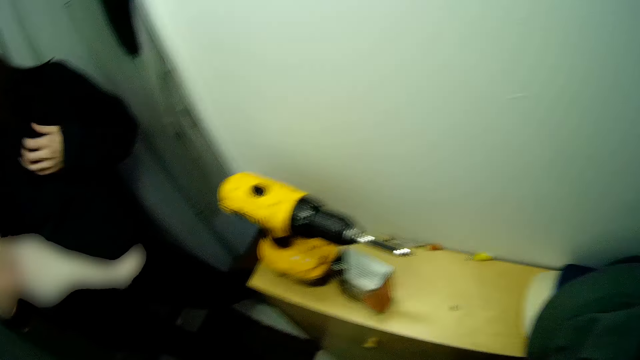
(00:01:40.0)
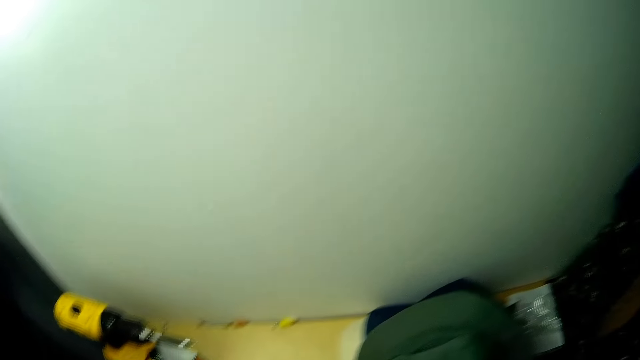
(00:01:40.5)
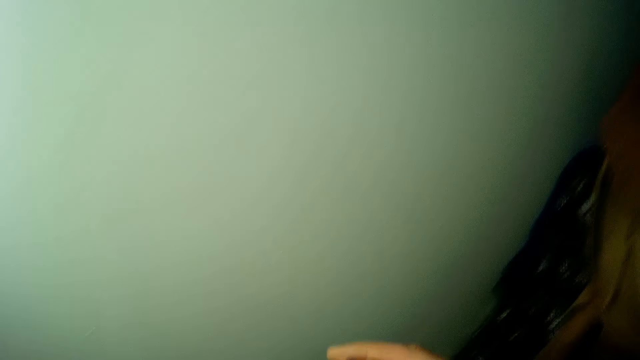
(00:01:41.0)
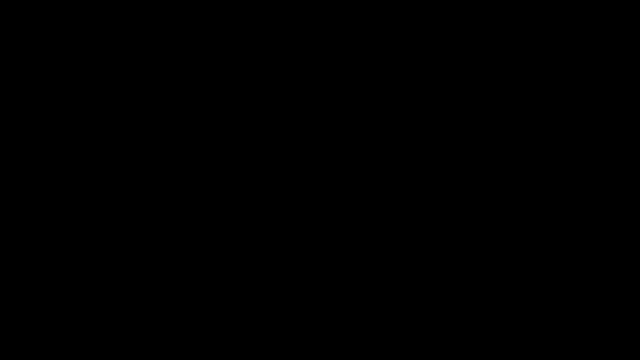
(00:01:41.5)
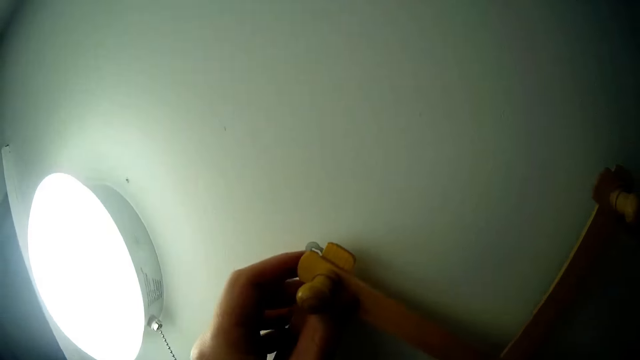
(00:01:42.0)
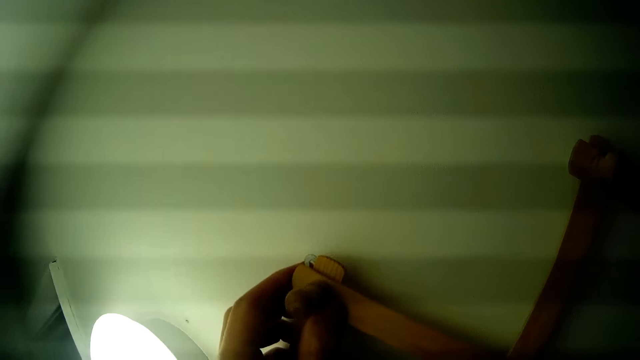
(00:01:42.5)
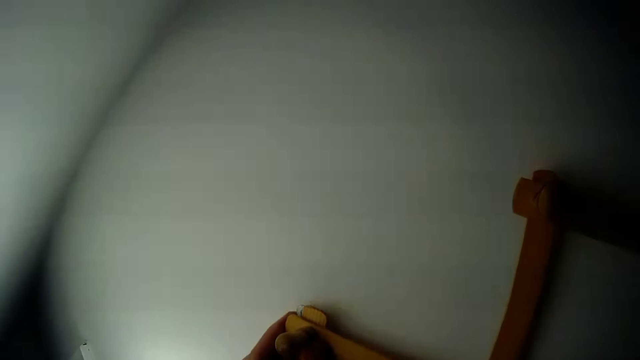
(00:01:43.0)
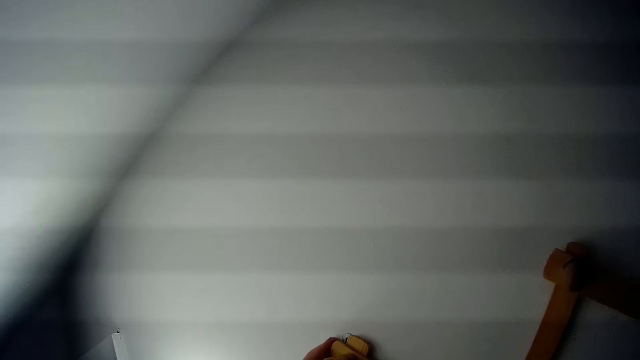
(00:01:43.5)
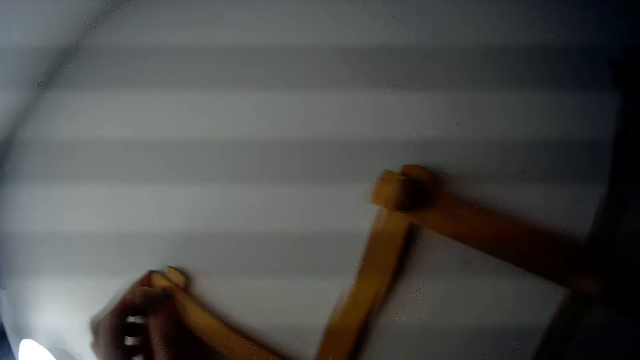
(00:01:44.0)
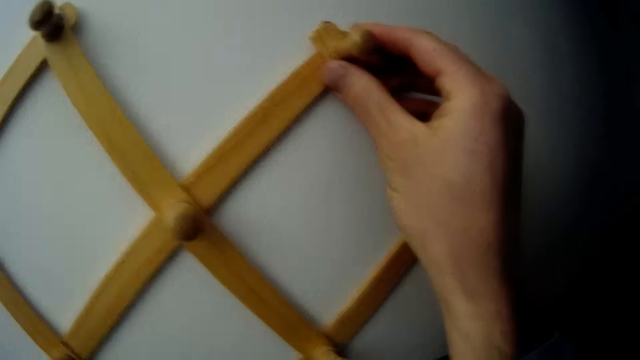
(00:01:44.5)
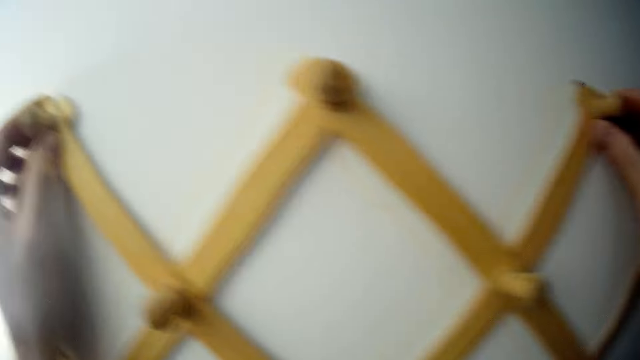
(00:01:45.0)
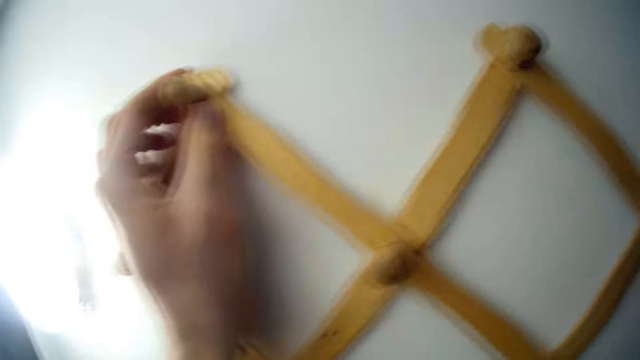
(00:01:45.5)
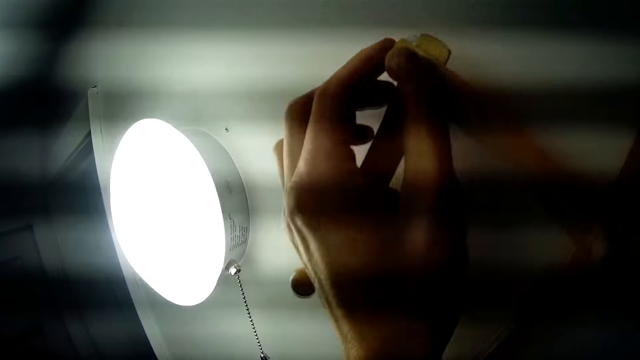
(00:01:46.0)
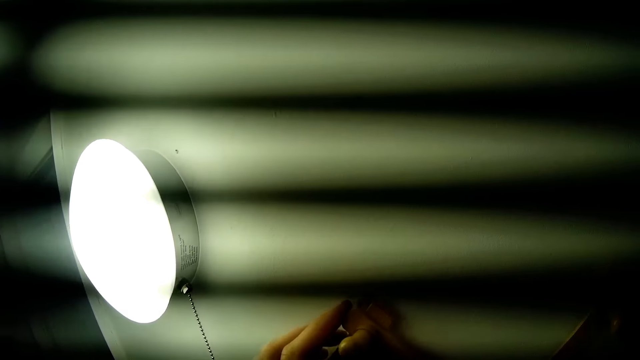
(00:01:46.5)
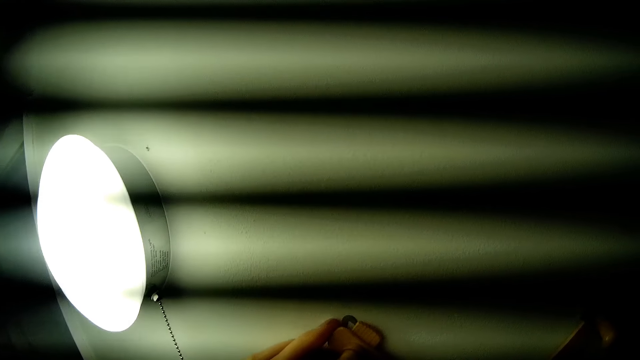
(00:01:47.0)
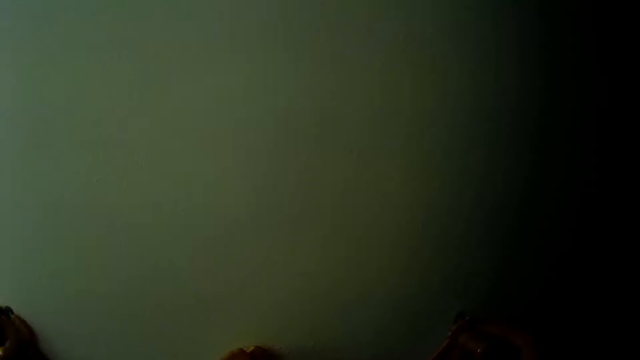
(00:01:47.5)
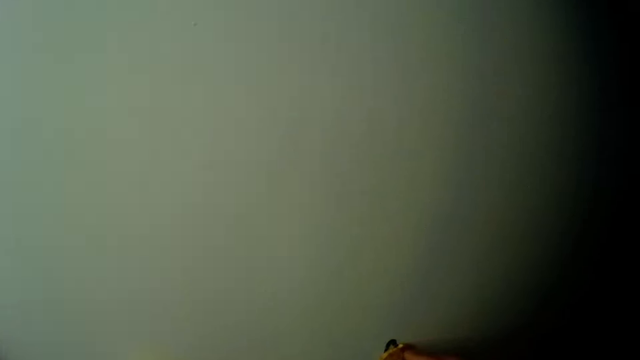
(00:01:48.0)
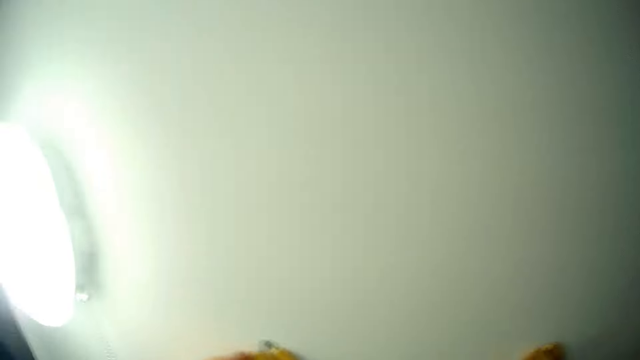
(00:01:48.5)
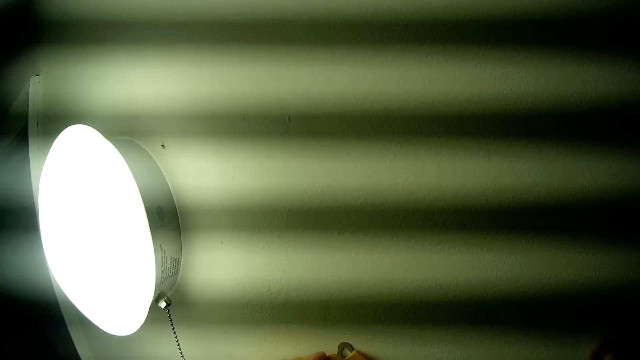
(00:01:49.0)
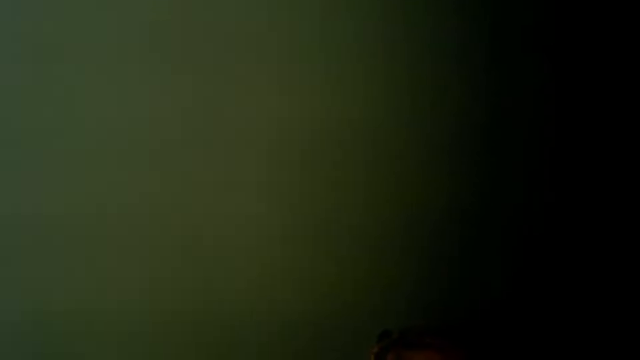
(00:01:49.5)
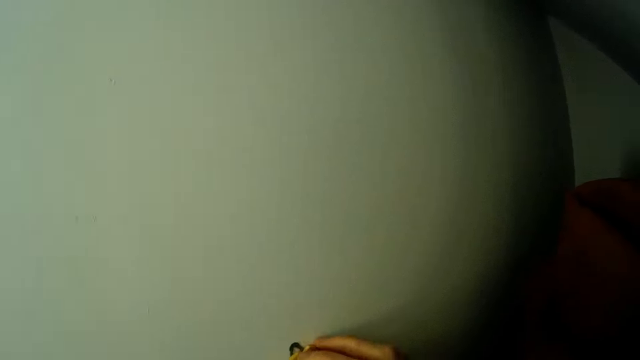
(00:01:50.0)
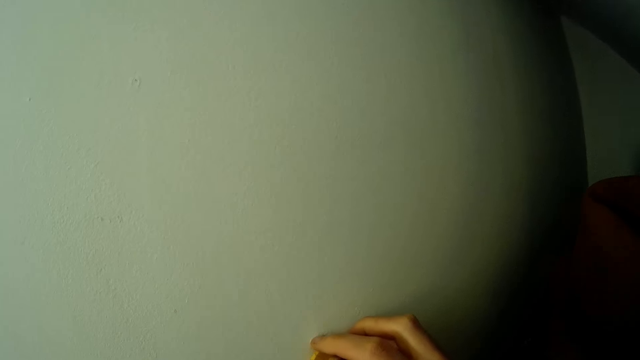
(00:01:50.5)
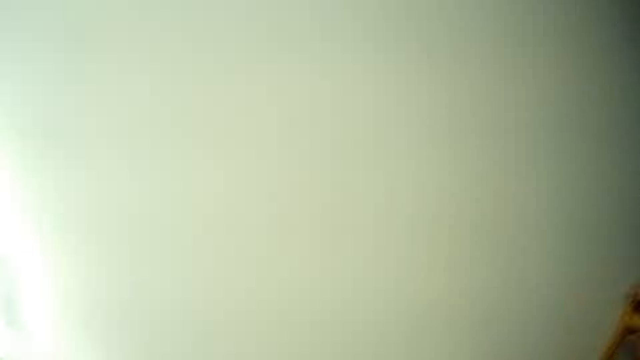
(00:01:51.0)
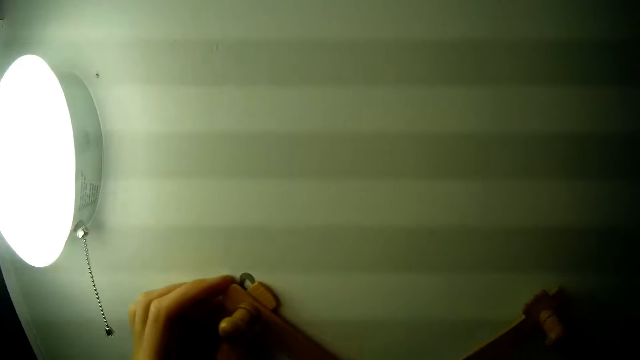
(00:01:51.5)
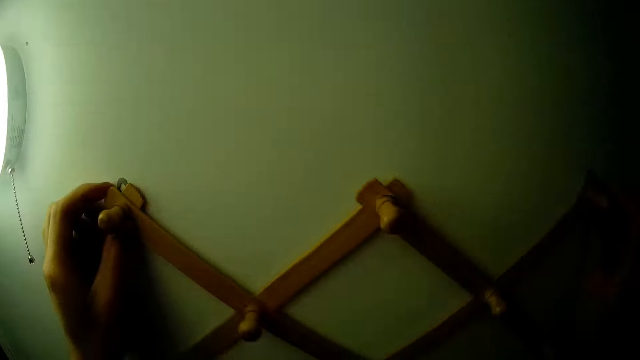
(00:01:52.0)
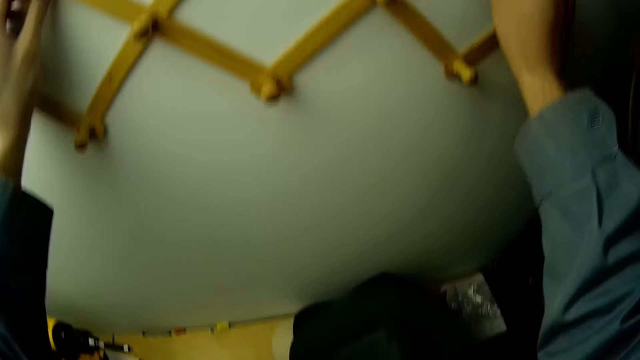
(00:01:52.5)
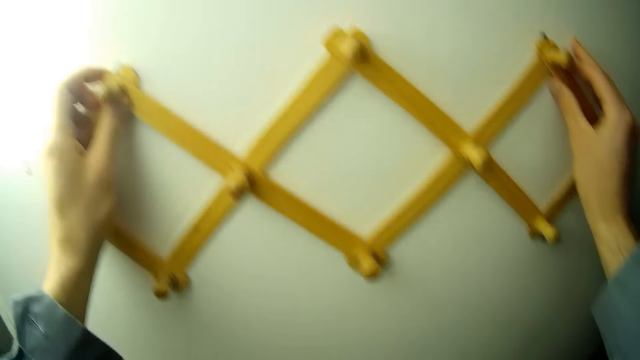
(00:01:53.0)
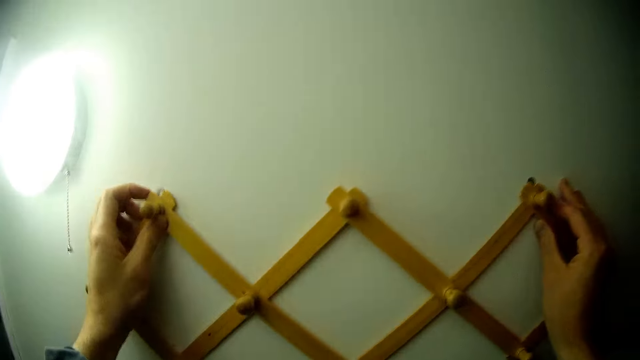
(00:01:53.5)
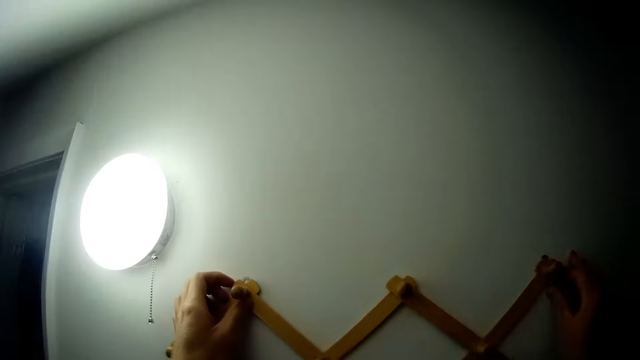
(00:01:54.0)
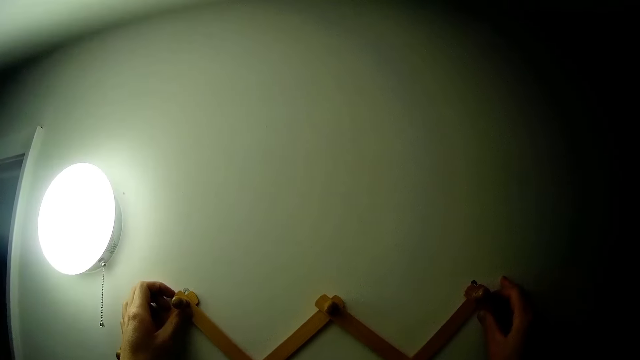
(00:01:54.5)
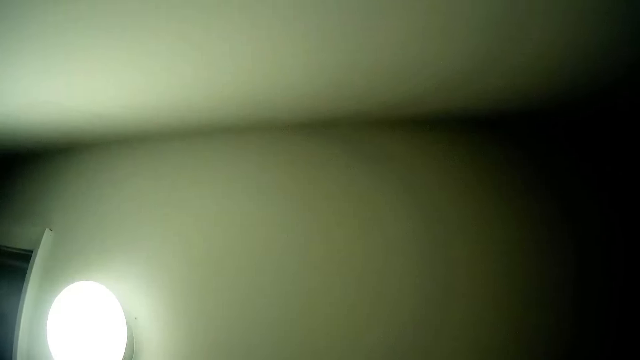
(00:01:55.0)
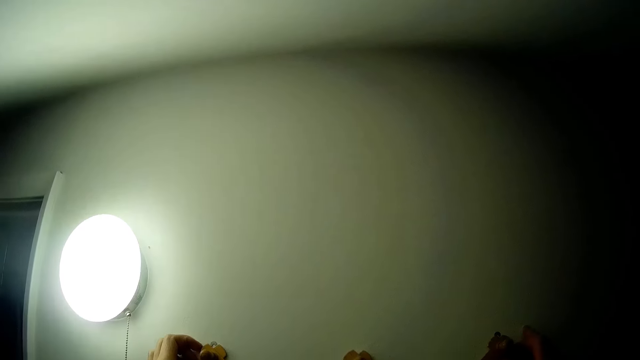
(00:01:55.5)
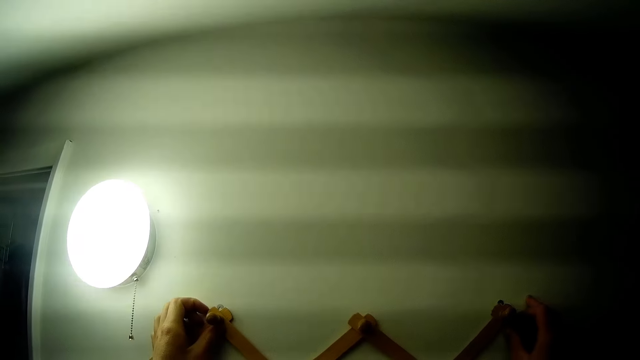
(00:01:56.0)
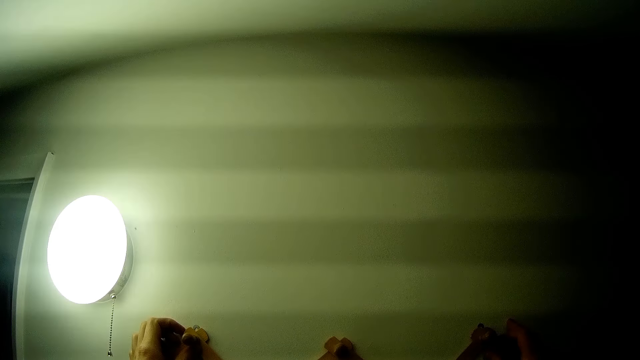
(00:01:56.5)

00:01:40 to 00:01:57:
The camera wearer positions the hanger or wall rack on a wall of the closet with his hands. He lifts the wall rack up. A woman interacts with the camera wearer. The camera wearer lowers the wall rack. He fits the wall rack on the wall.

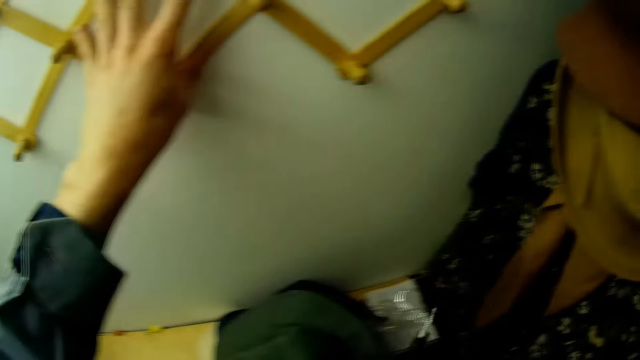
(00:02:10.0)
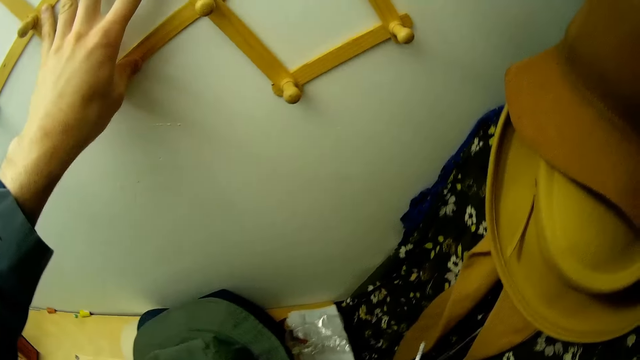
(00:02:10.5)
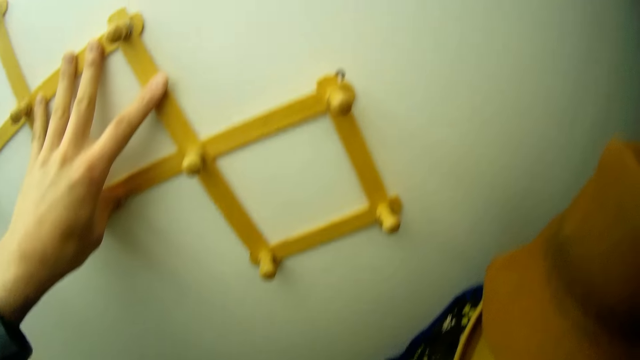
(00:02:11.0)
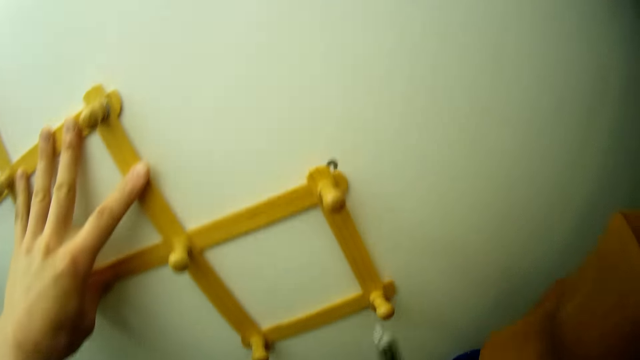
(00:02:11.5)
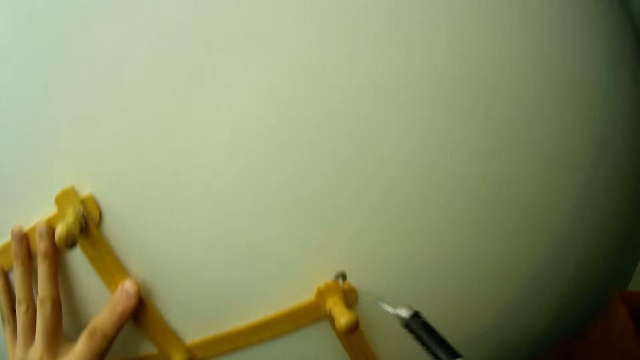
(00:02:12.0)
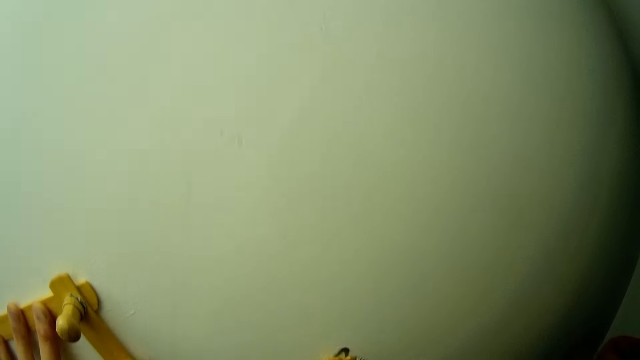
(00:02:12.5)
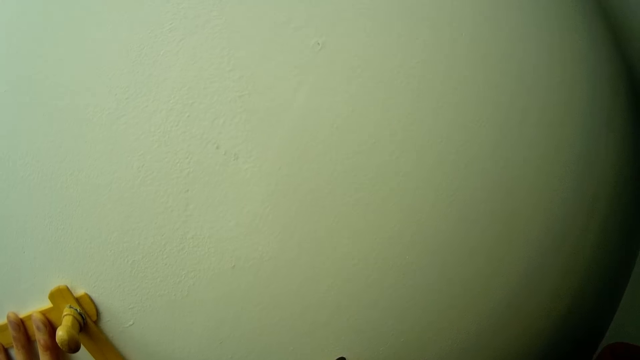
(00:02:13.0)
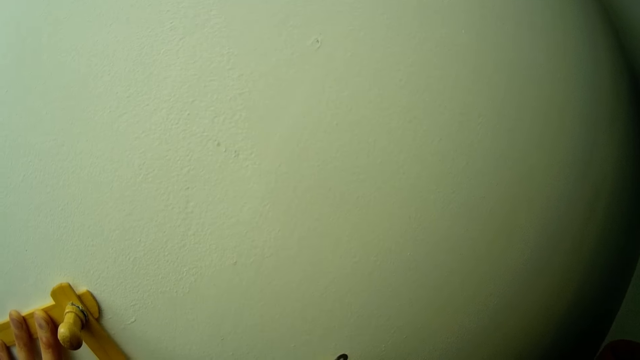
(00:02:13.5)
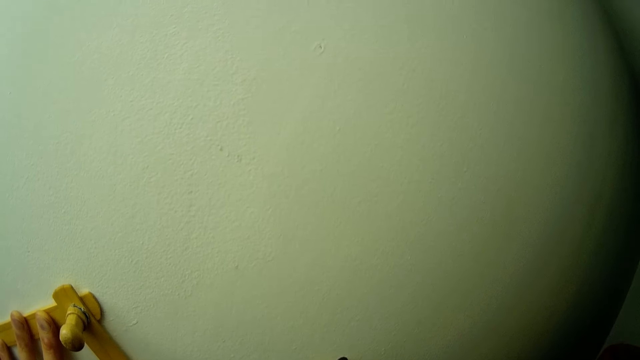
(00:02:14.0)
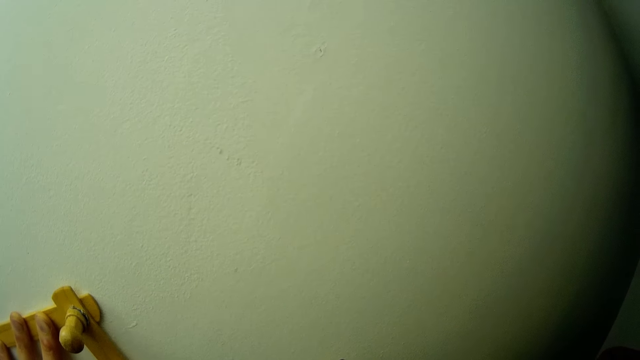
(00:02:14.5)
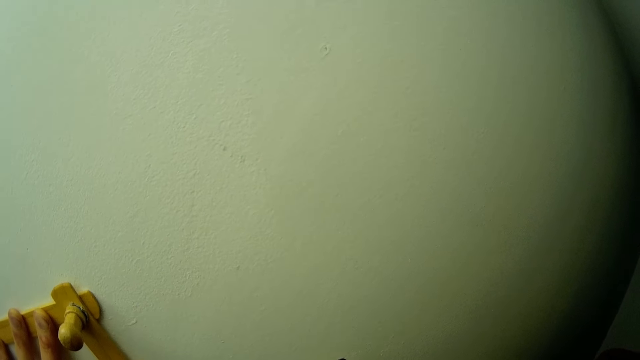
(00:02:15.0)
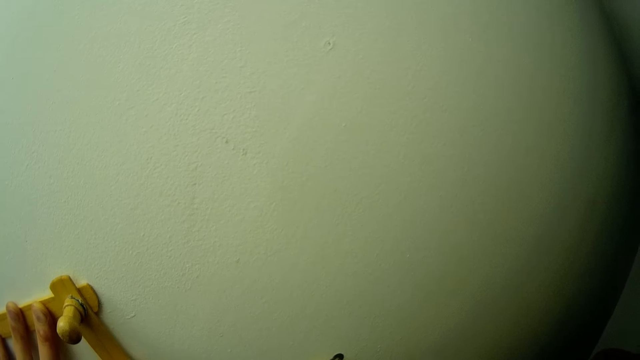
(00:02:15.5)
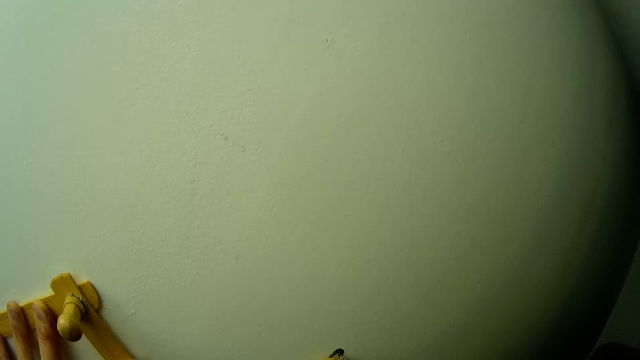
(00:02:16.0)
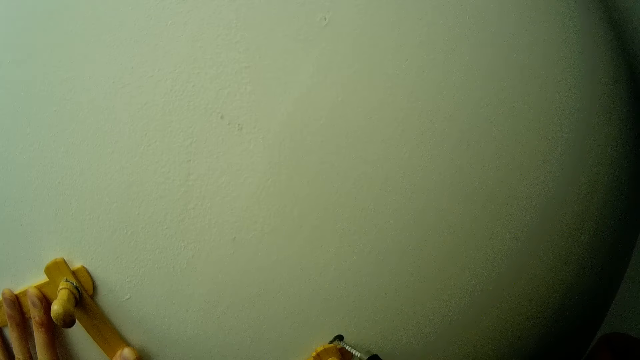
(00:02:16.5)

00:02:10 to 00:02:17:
The camera wearer fastens the hanger to the wall with a drill in his right hand. He drills a screw in the wall rack on the wall.
